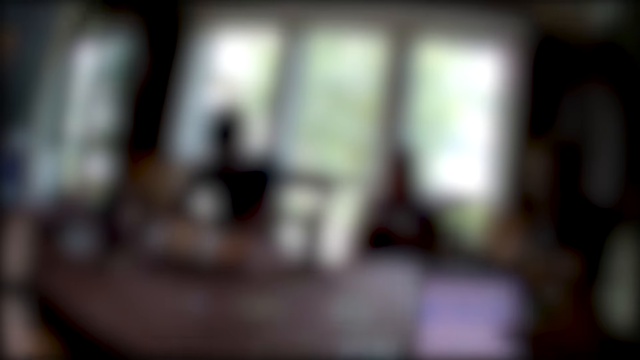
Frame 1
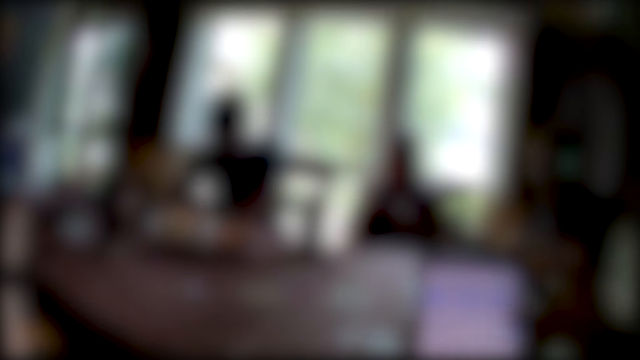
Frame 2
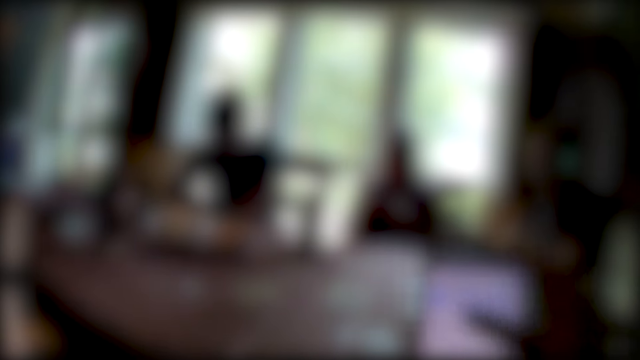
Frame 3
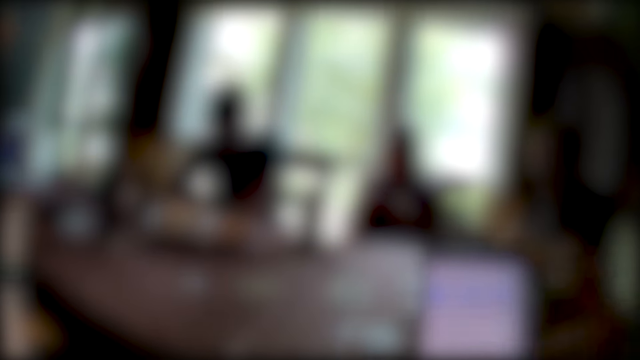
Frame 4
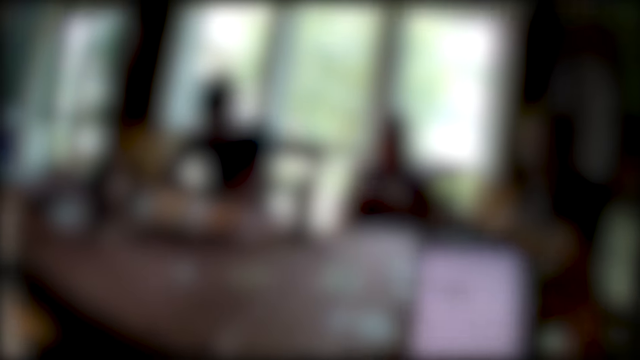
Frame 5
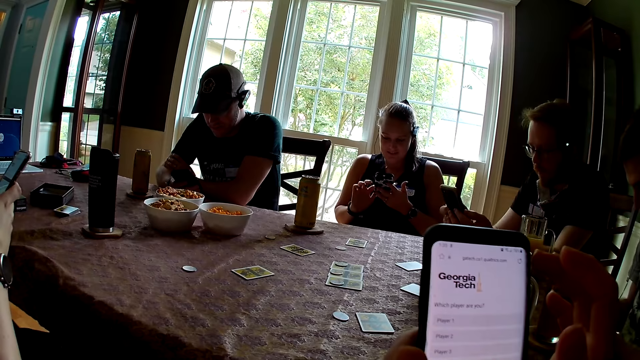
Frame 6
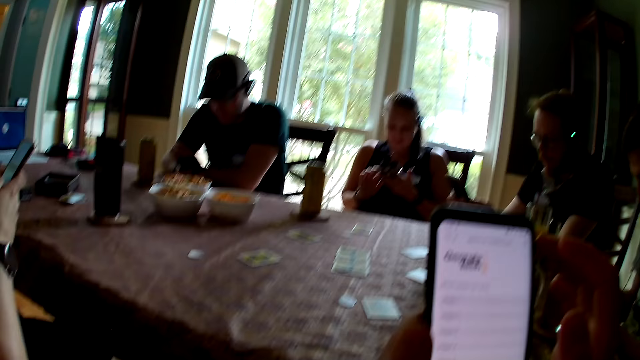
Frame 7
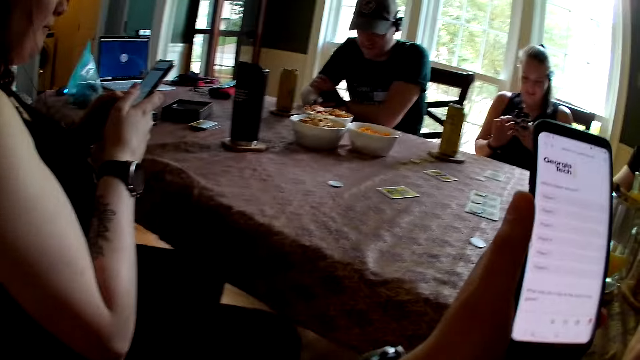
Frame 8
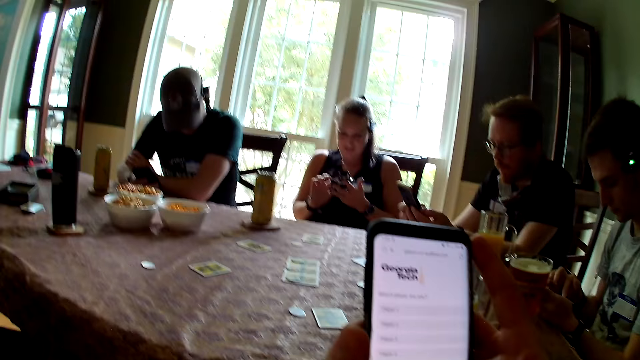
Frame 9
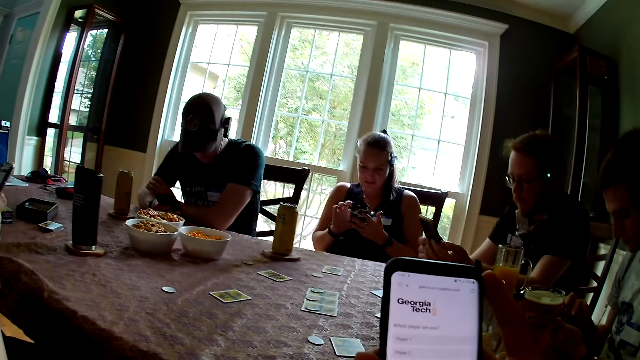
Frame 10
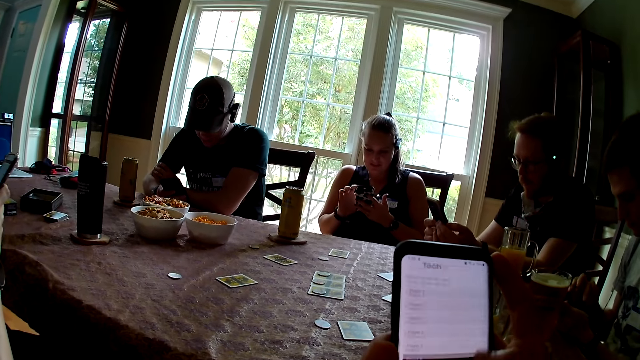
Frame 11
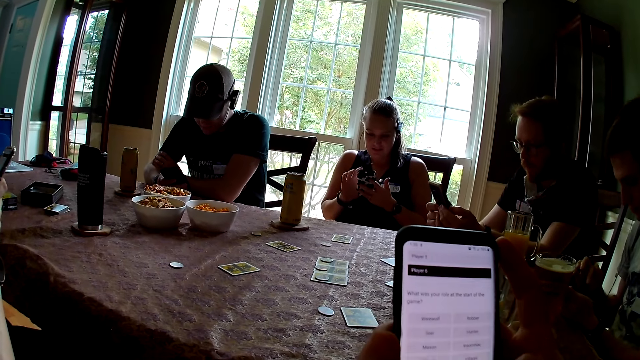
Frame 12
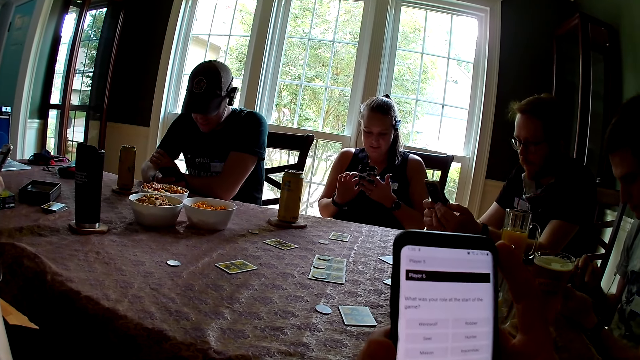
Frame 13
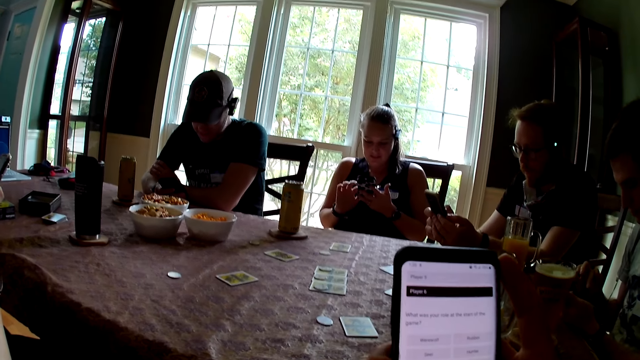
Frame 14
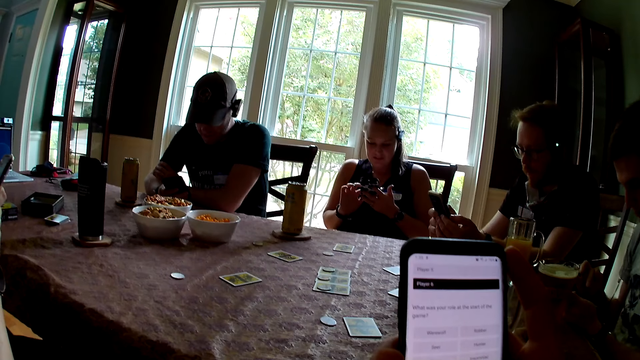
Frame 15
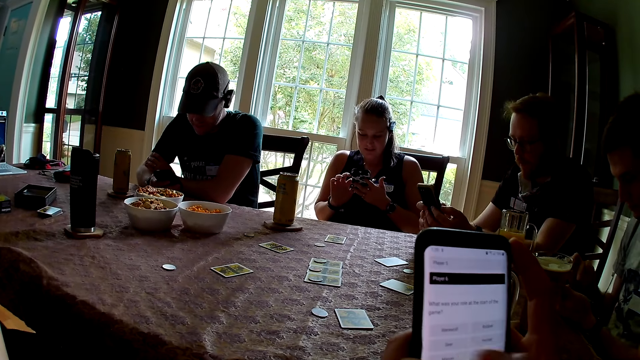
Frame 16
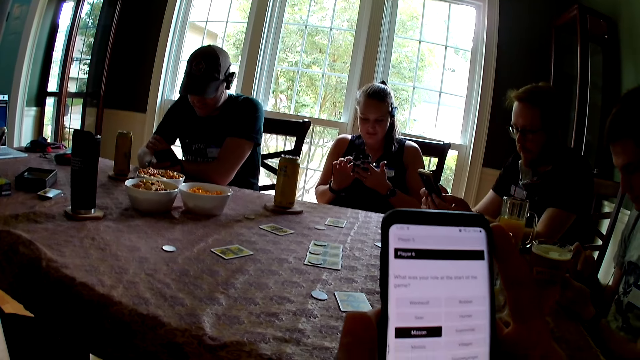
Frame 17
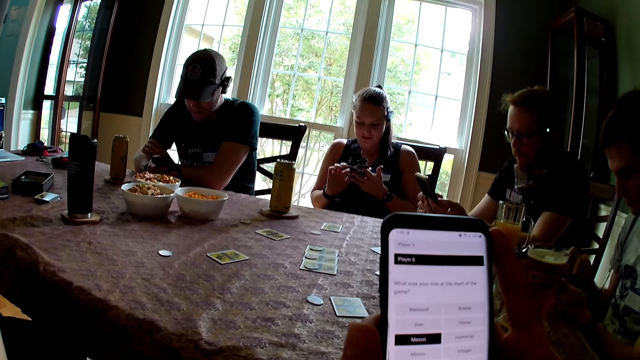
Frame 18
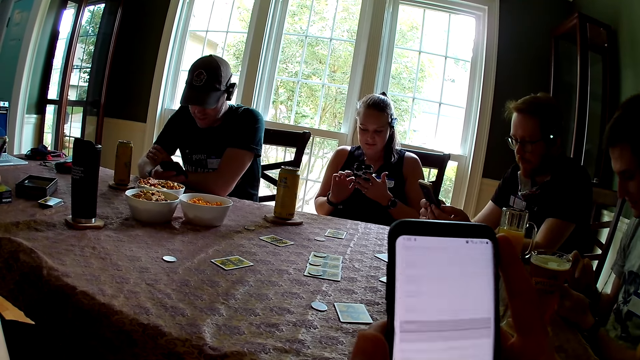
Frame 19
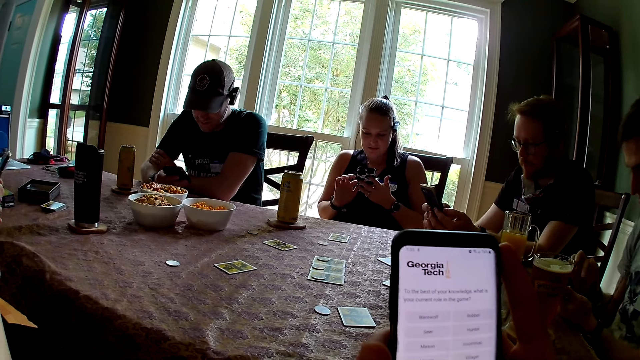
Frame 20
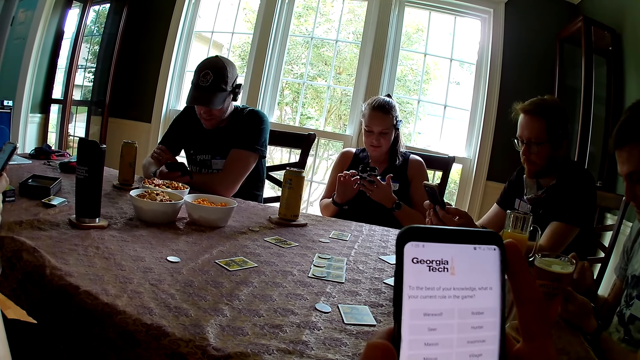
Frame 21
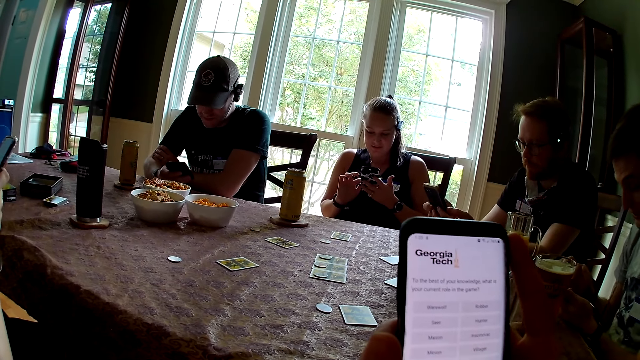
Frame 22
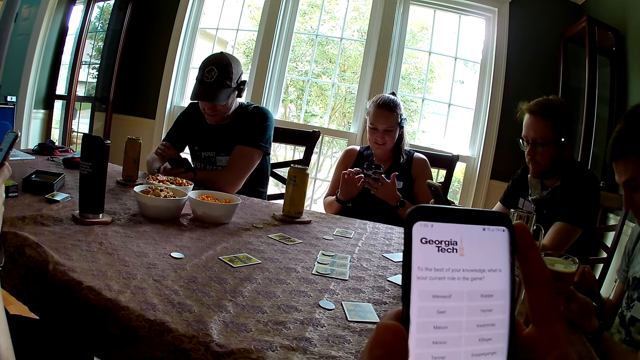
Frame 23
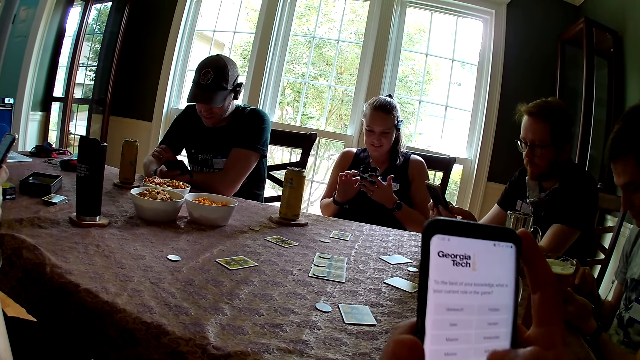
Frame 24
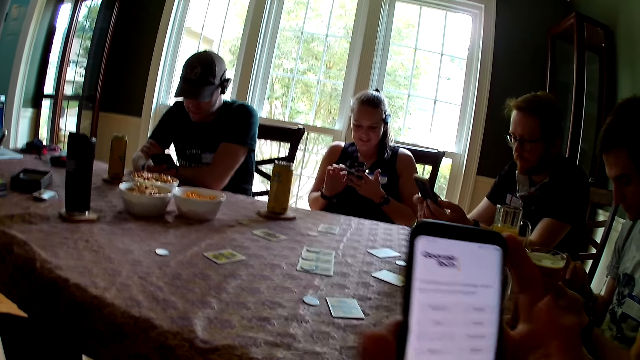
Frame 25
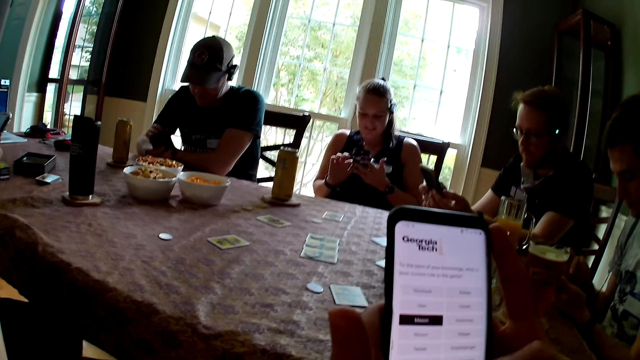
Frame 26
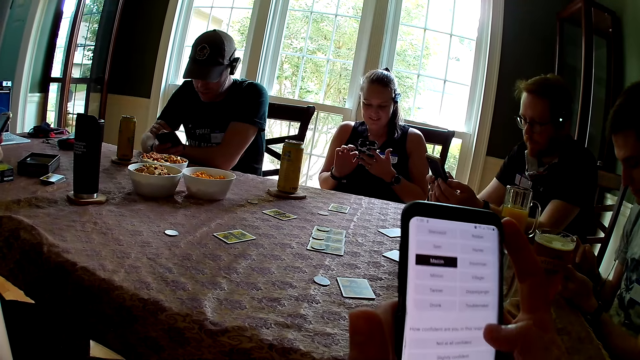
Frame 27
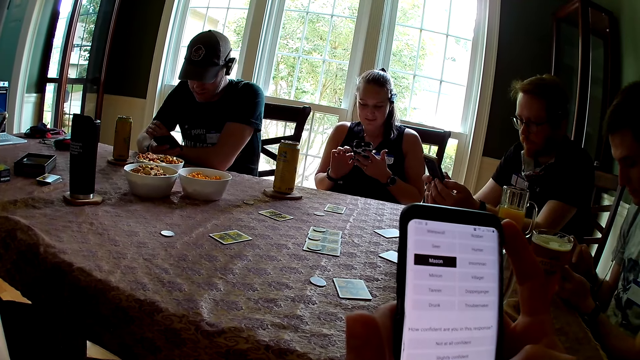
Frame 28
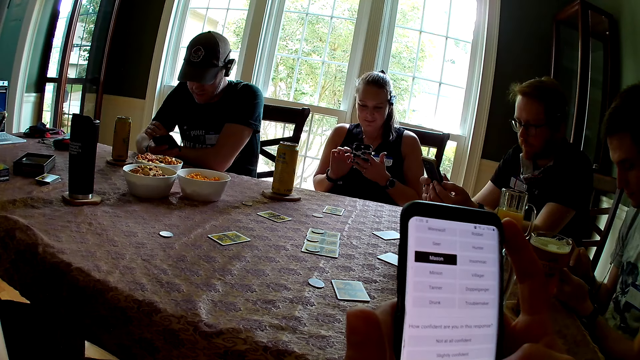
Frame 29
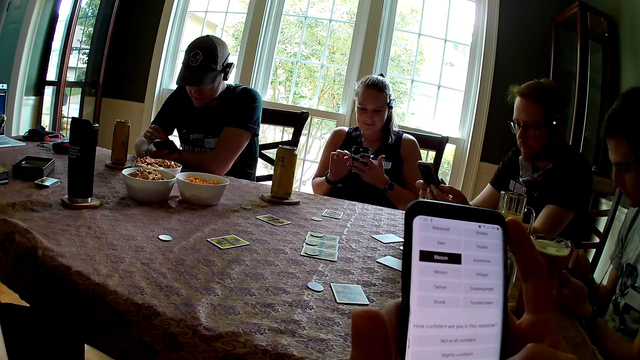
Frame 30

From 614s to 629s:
A man uses a phone. A woman uses a phone. Another man uses a phone. Another woman uses a phone. She uses a phone again. The other man, the other woman and the first man operate phones. The camera wearer operates the phone with the right hand.

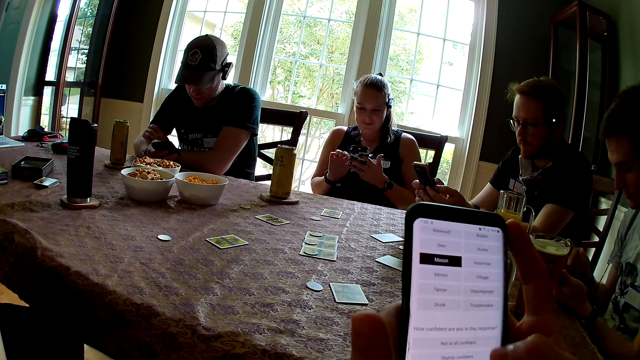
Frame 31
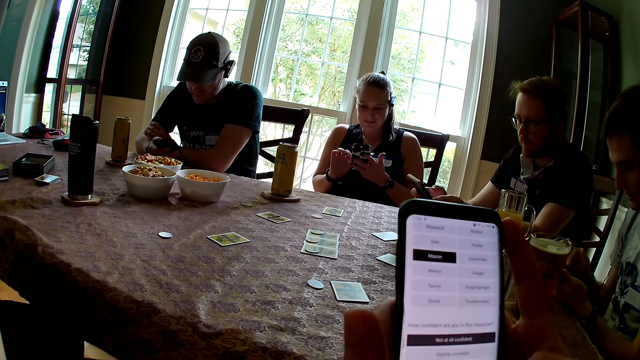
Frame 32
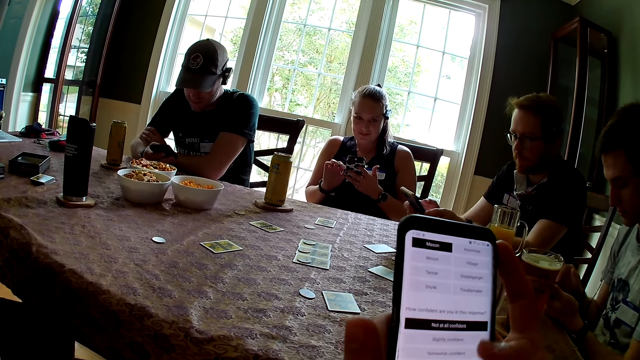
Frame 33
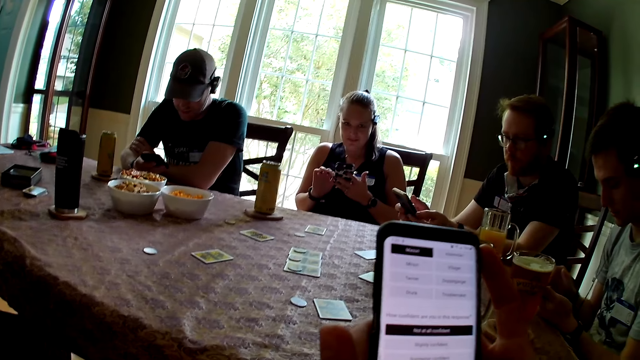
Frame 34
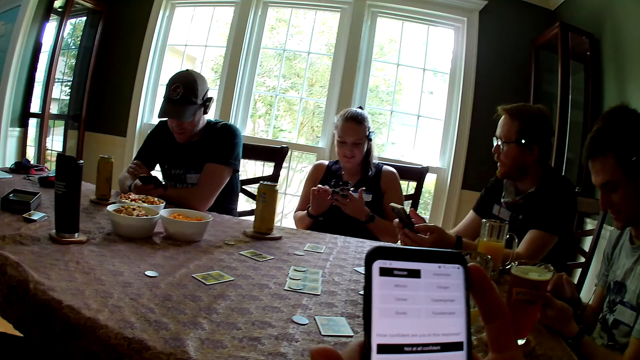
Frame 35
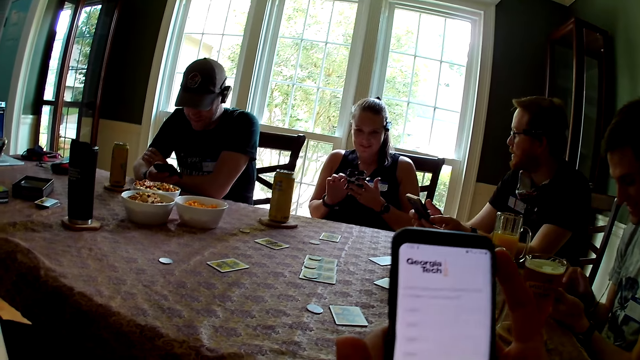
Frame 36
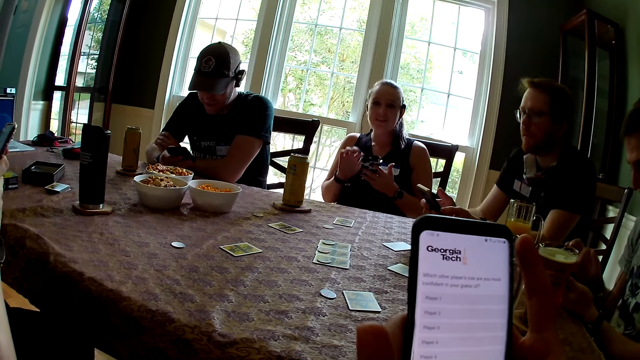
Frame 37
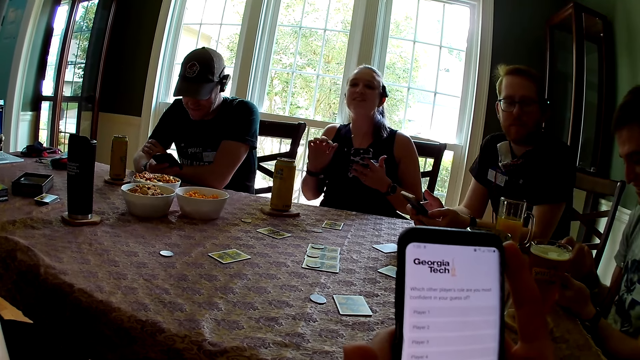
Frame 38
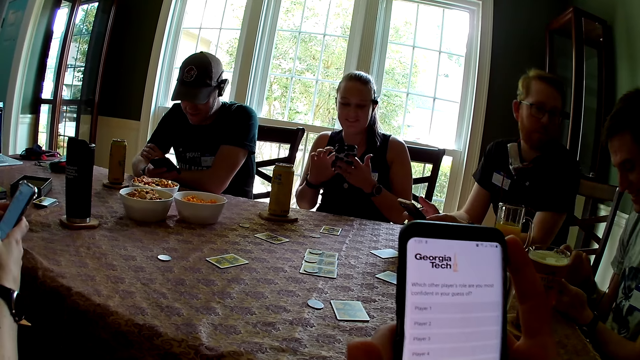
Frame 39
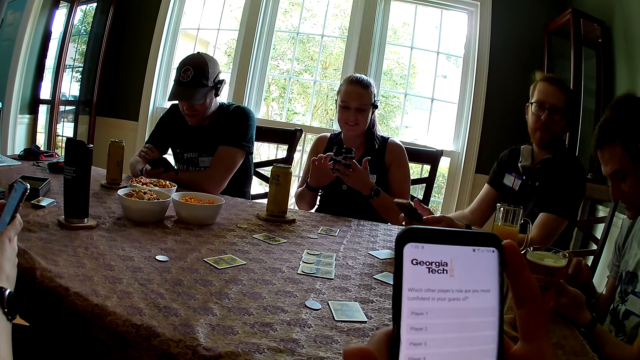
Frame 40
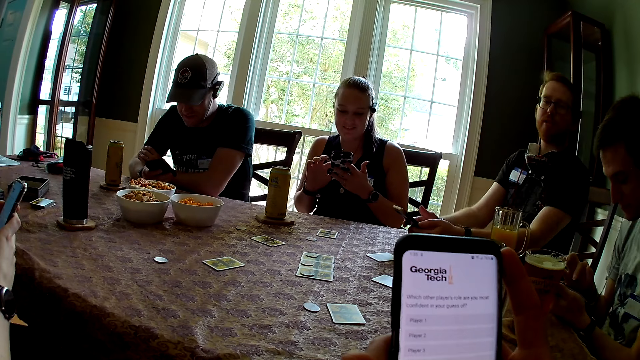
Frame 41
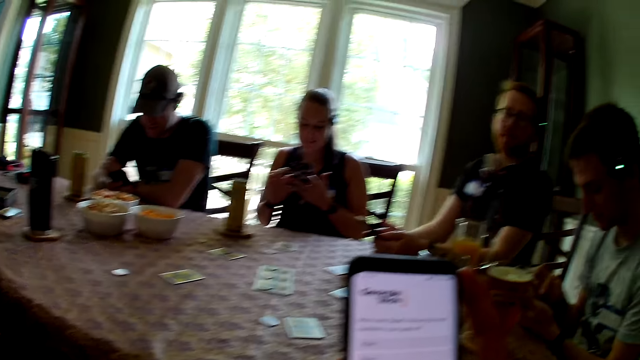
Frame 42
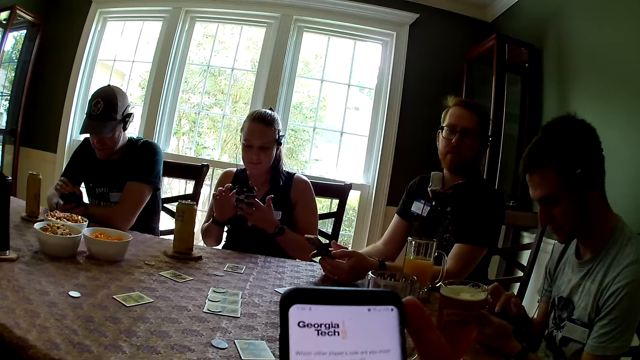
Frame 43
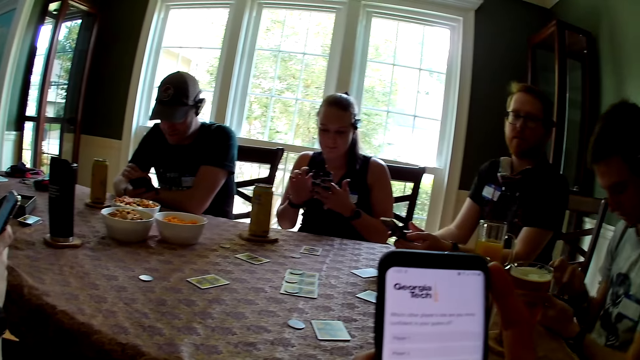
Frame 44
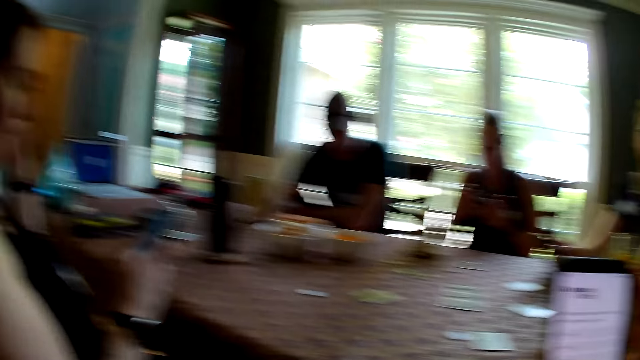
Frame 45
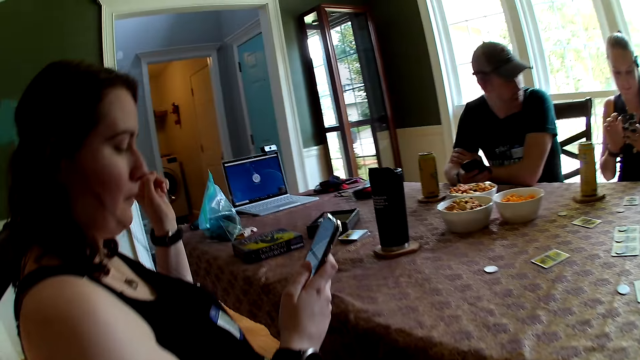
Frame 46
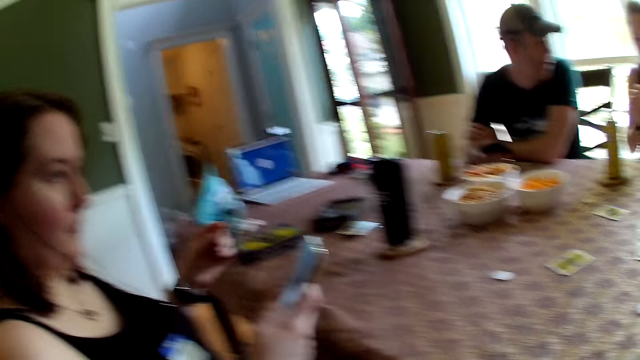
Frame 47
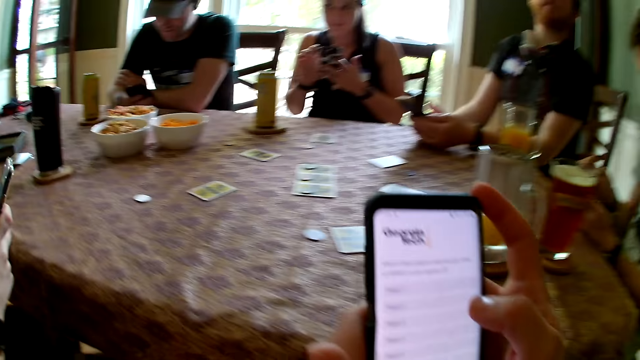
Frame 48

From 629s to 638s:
A man looks around. The camera wearer looks around. A woman operates a phone. The camera wearer looks around.
